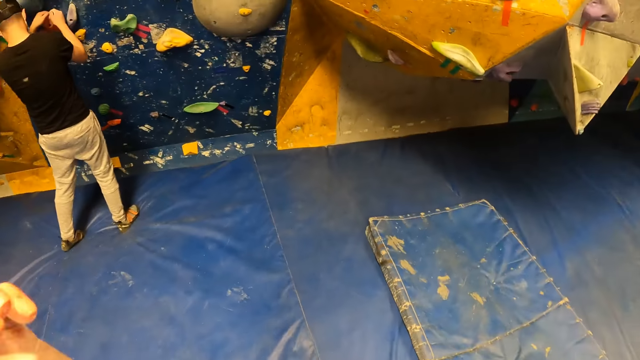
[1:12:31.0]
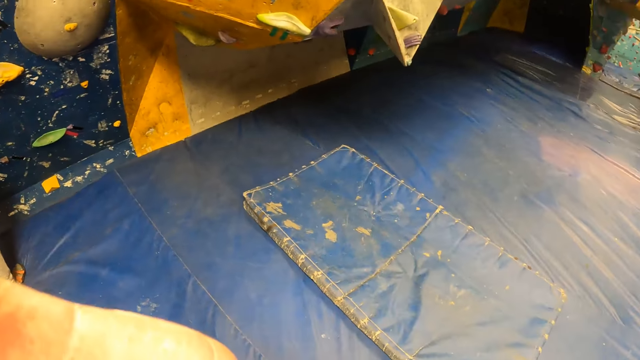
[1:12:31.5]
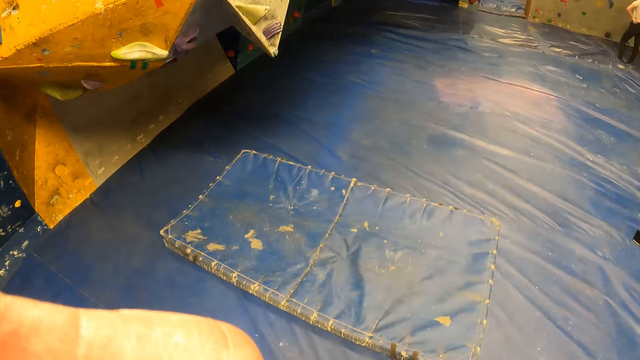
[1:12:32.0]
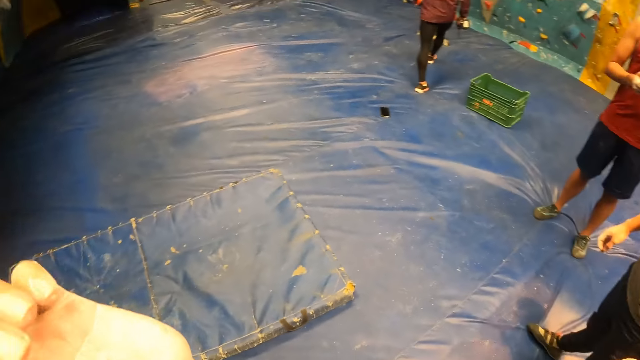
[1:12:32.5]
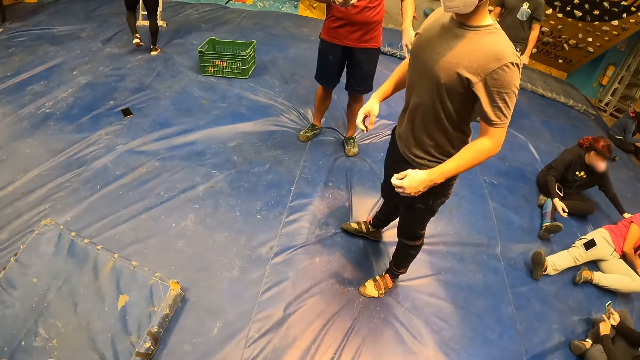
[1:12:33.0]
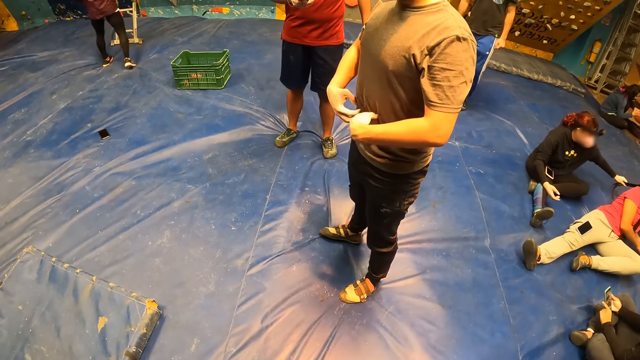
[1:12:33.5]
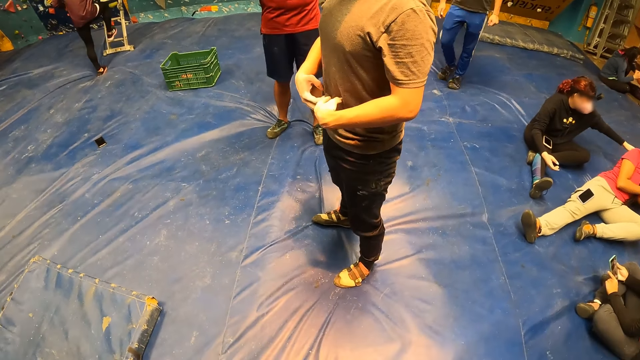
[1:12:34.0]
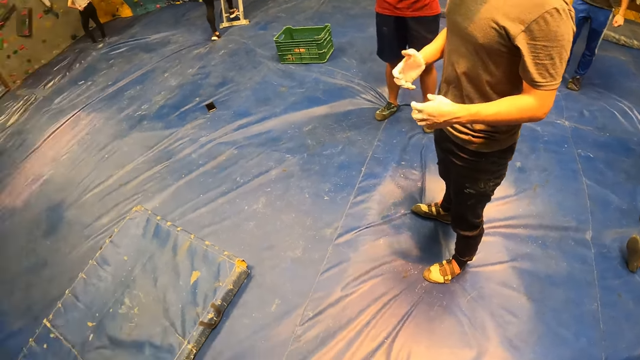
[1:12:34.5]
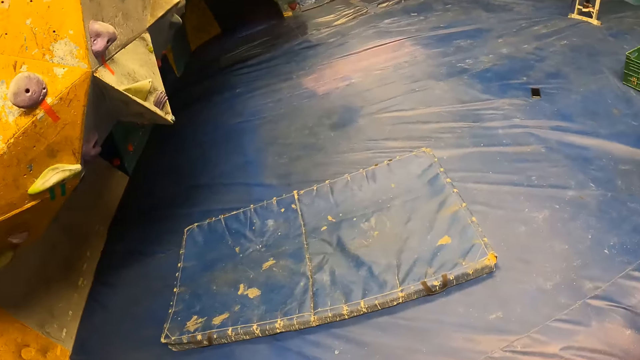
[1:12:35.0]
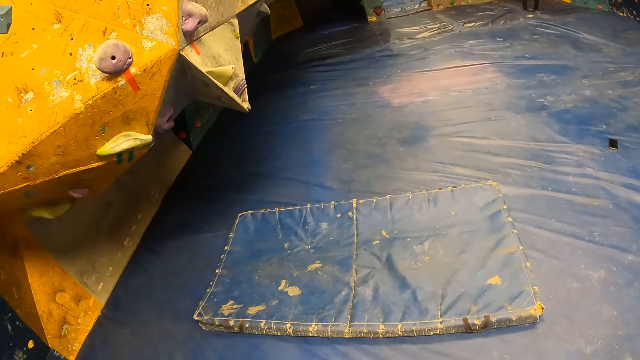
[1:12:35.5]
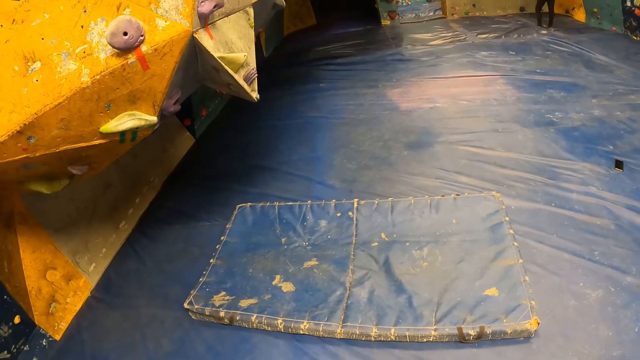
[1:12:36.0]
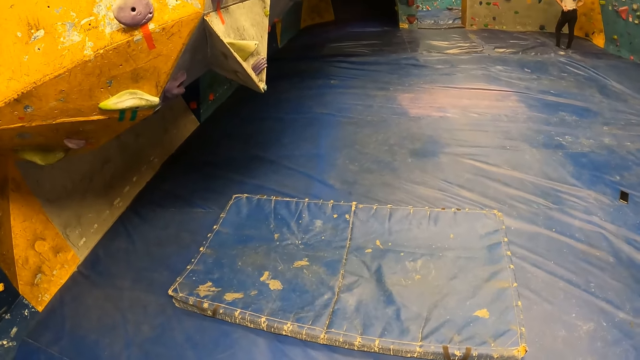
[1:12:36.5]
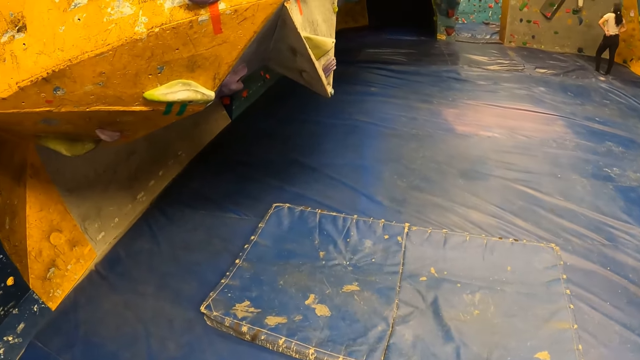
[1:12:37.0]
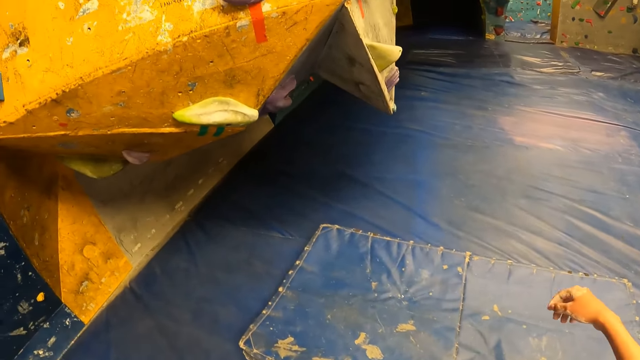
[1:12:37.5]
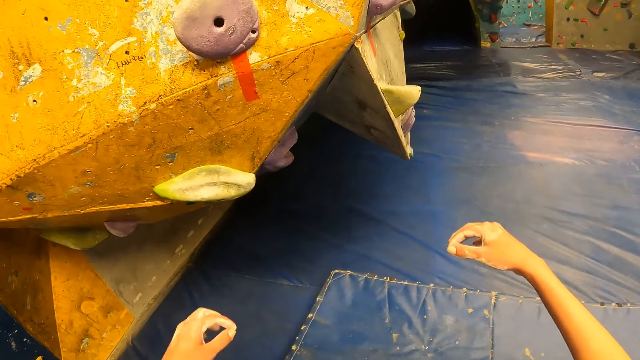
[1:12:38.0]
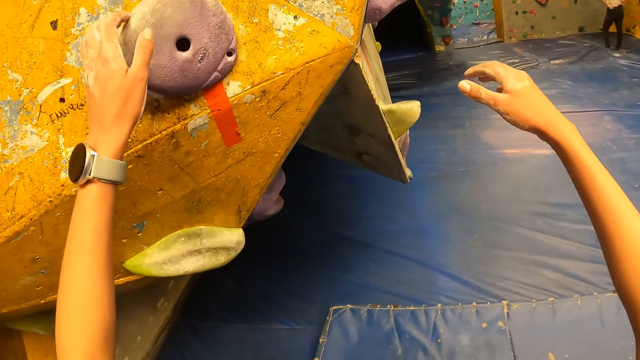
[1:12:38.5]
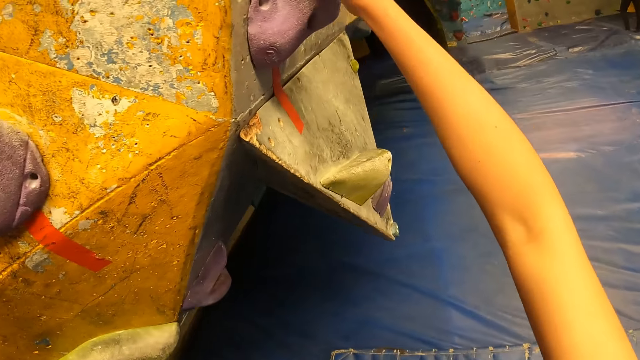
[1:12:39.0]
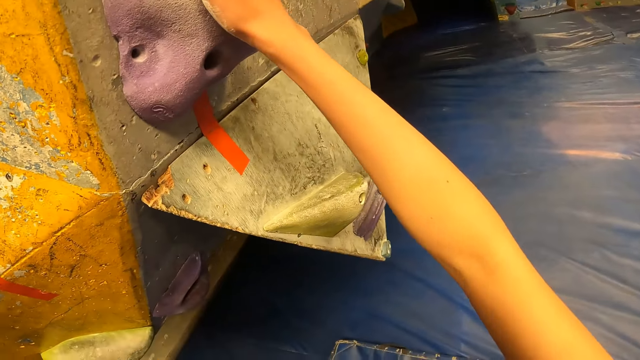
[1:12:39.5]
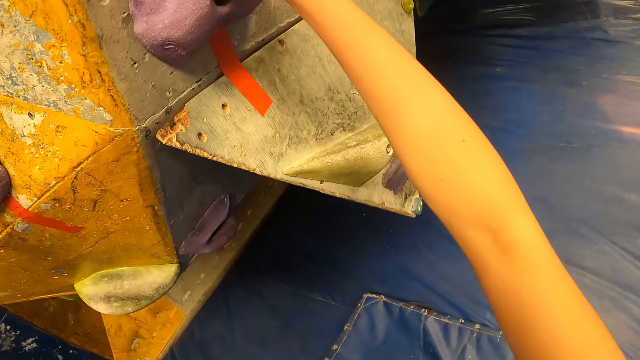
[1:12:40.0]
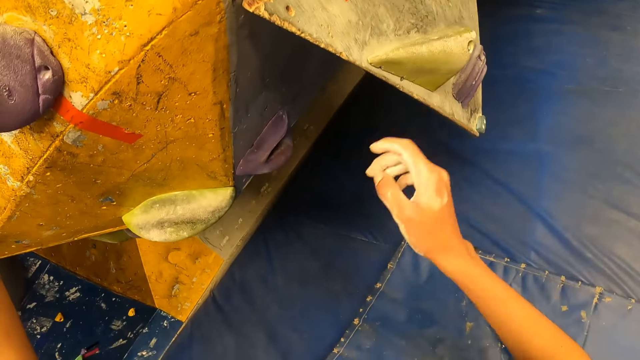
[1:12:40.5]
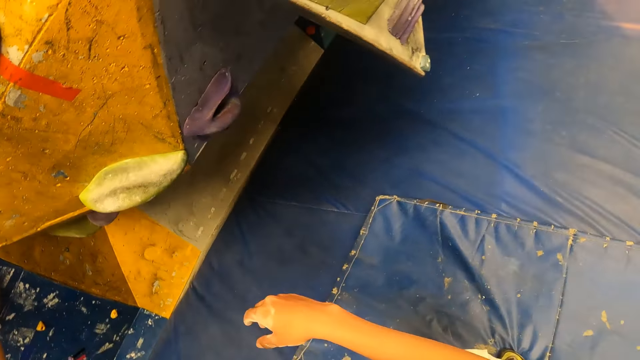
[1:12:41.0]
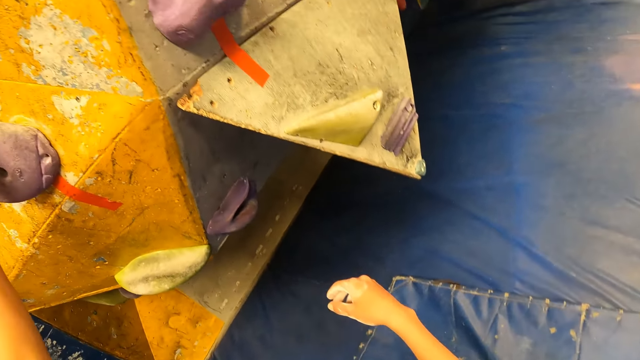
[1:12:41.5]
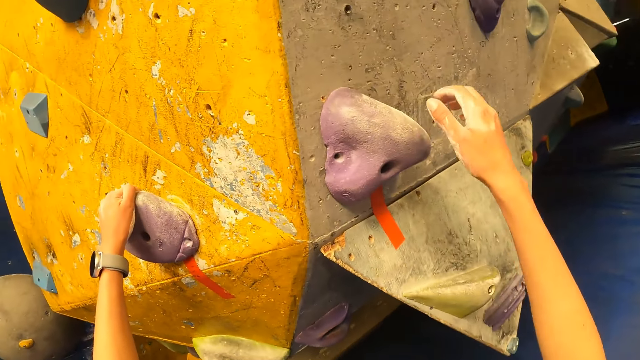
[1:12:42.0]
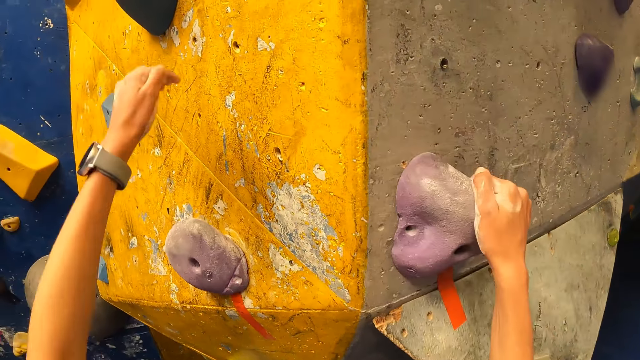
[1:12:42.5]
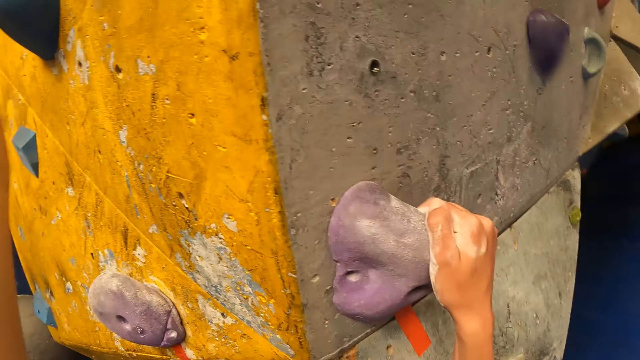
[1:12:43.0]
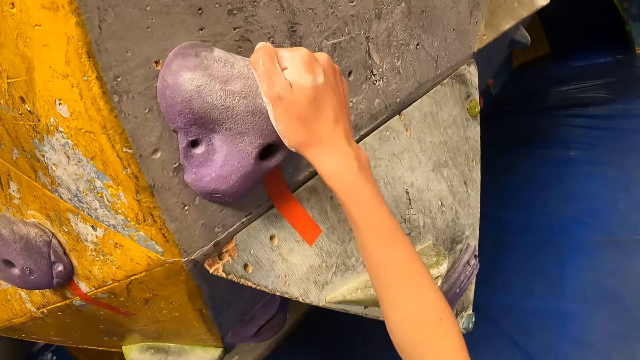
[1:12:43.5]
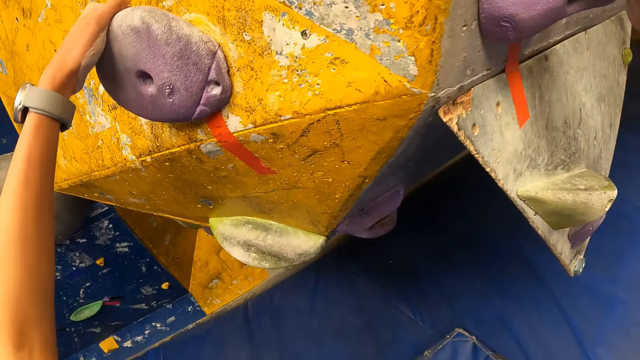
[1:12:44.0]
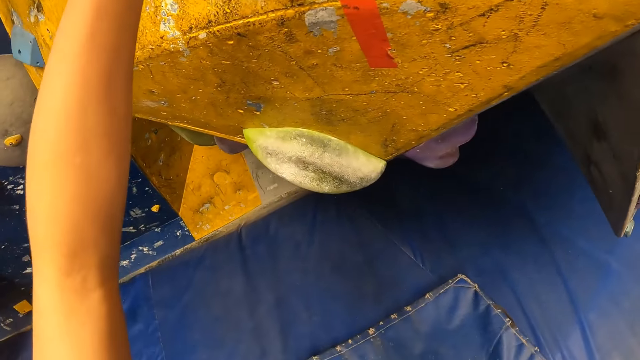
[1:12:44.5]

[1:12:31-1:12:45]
The camera wearer touches something. She tries to climb the wall climb challenge. She places her left hand on the climbing wall. She places her right hand on the climbing wall. She removes her right hand from the climbing wall. She places her right hand on the climbing wall.

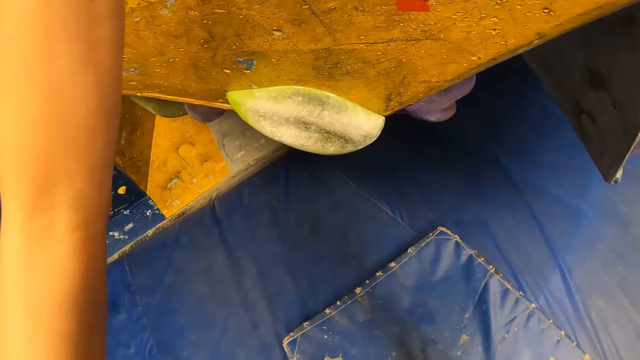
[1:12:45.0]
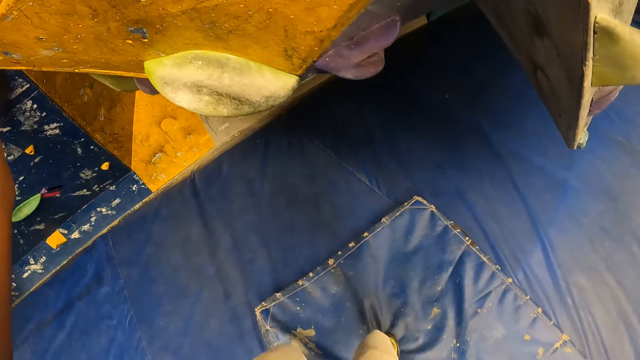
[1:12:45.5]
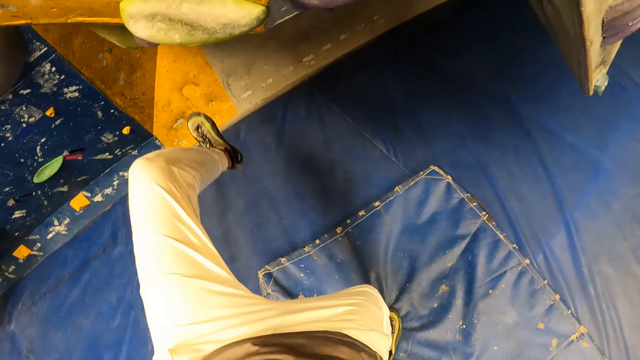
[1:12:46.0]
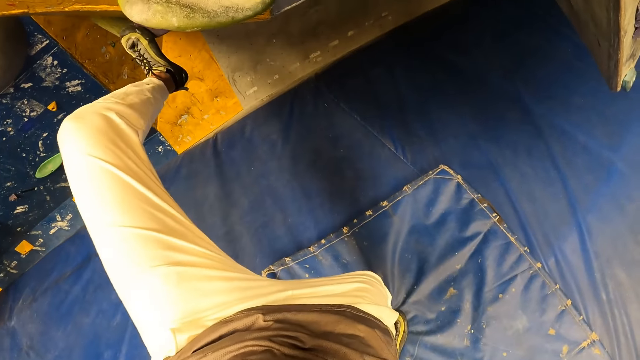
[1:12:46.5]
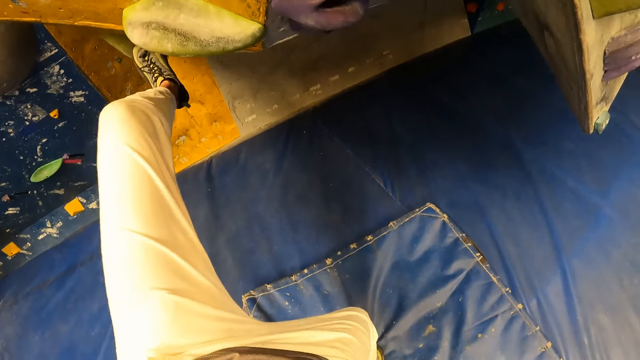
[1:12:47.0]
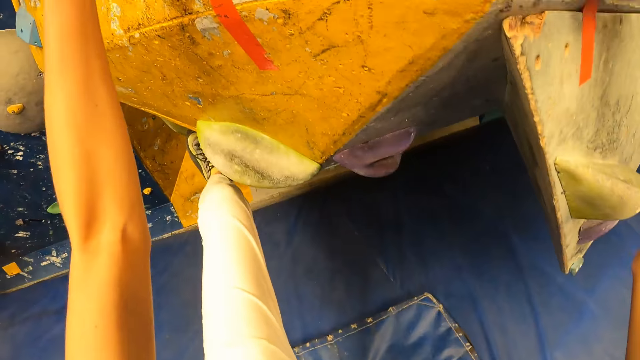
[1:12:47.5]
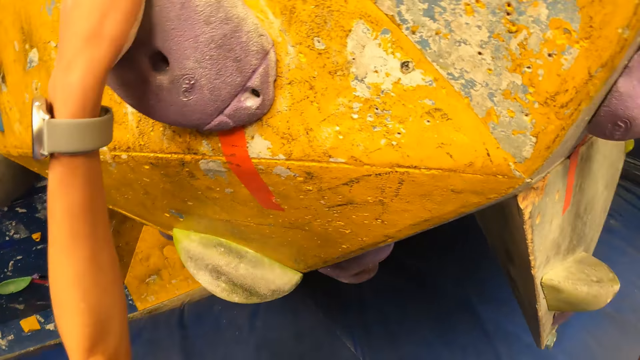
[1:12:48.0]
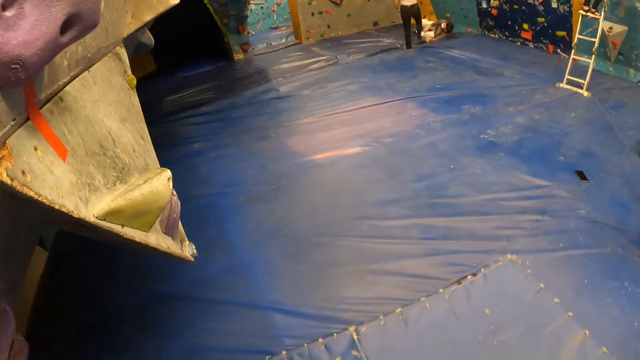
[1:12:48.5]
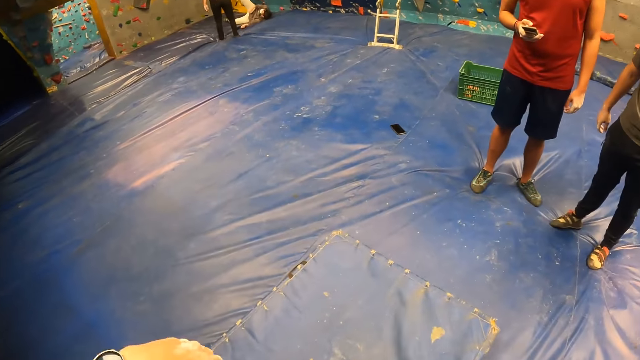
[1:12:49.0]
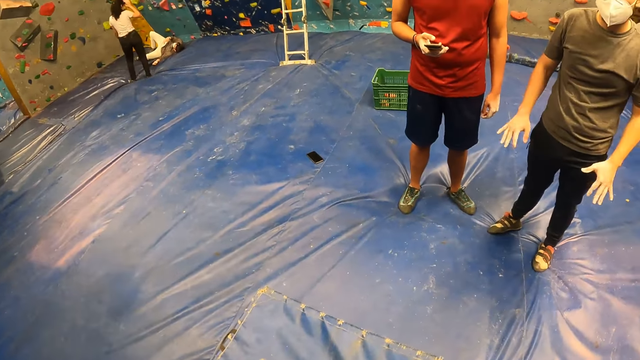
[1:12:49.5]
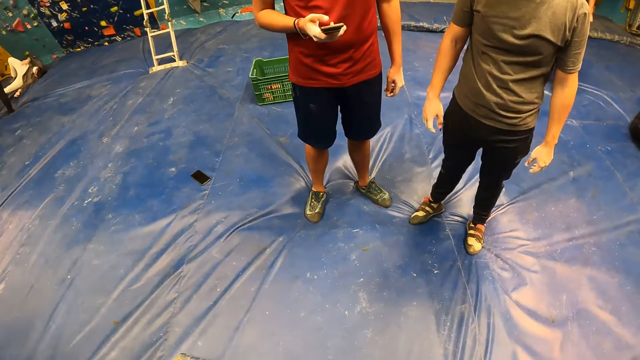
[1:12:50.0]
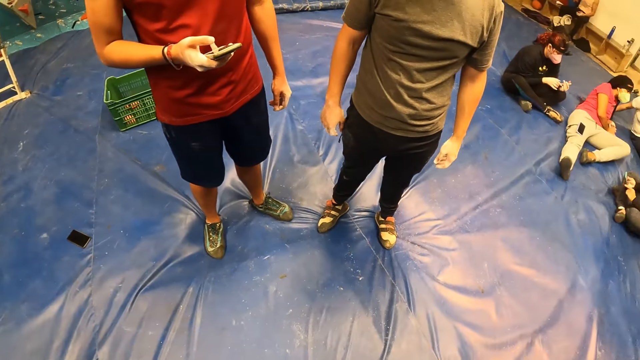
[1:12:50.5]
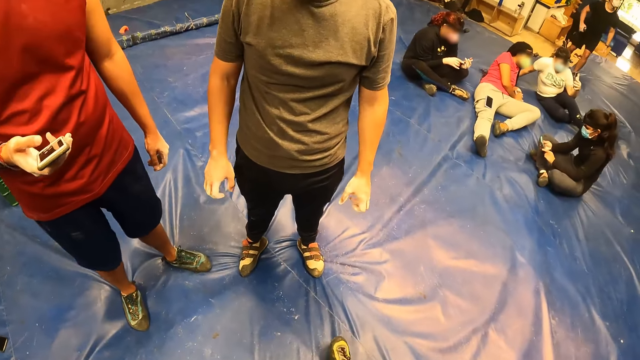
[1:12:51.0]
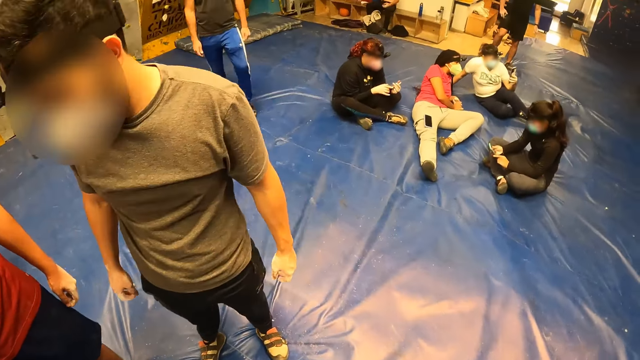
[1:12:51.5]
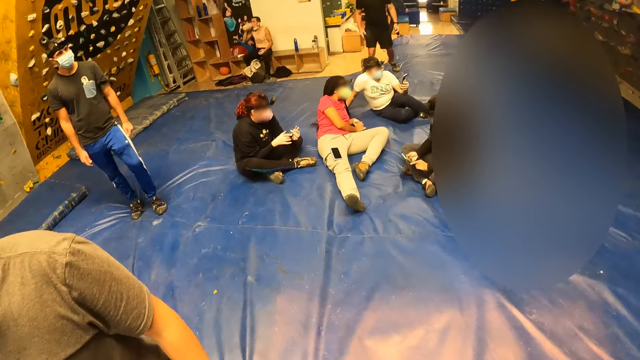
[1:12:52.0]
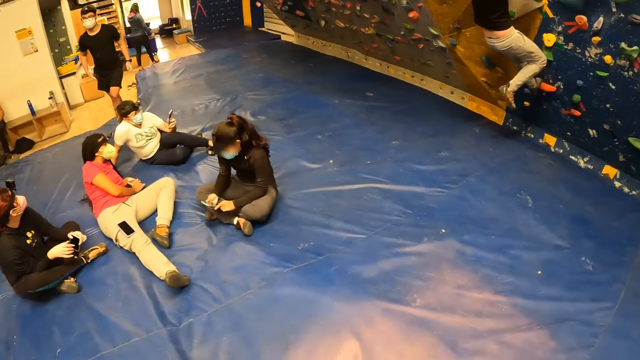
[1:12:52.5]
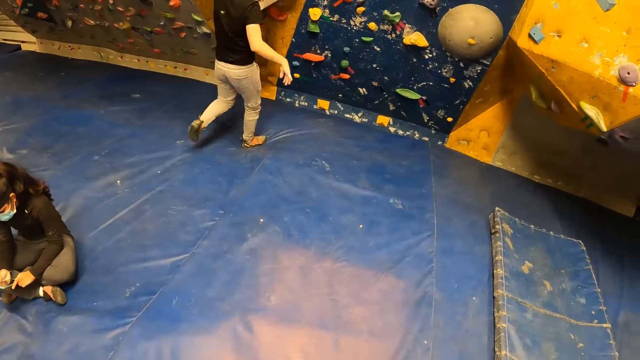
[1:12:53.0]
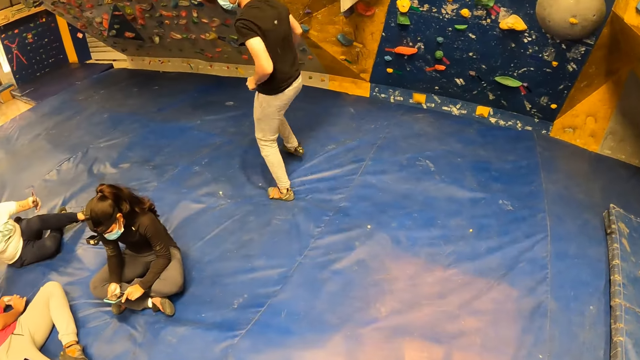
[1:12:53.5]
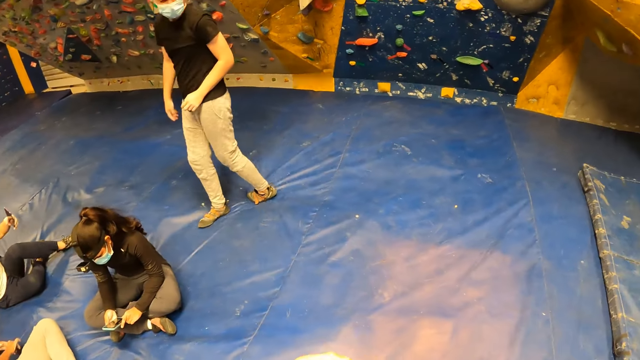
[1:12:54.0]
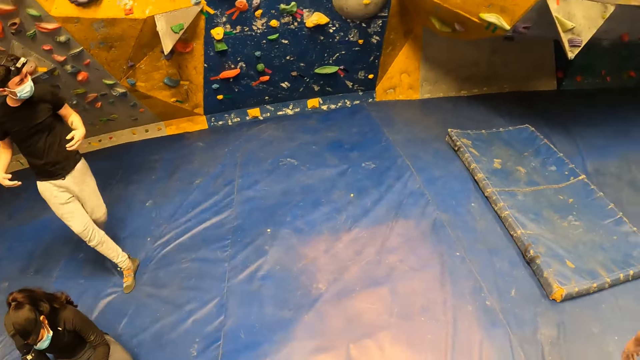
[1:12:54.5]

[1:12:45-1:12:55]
The camera wearer climbs the climbing wall with her hands. She jumps to the blue mat. She walks towards the man.
